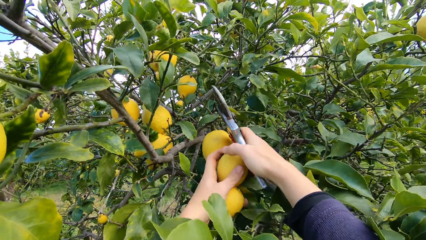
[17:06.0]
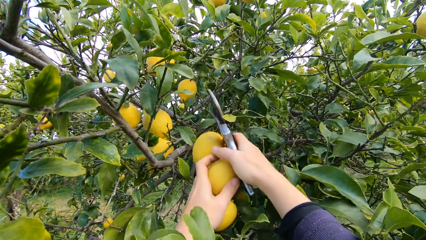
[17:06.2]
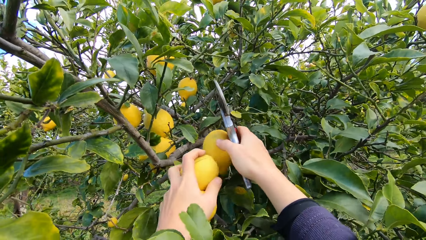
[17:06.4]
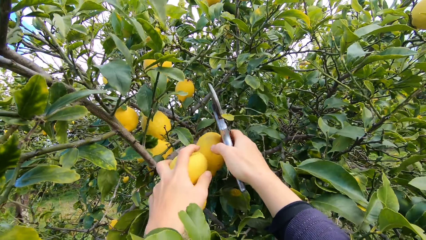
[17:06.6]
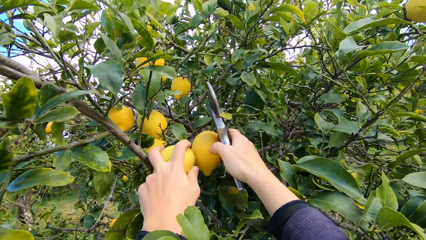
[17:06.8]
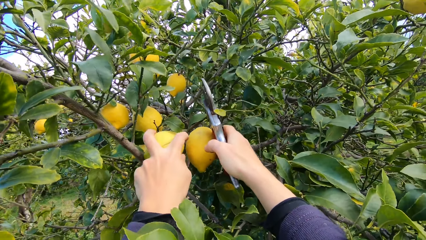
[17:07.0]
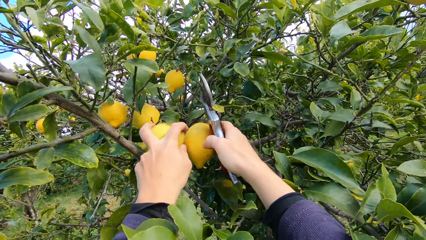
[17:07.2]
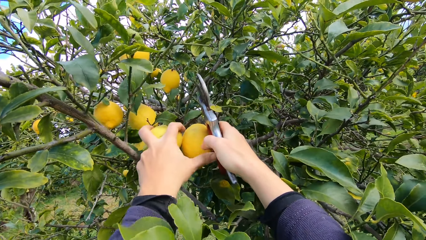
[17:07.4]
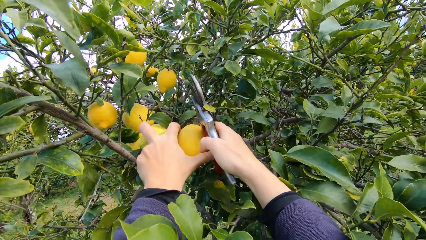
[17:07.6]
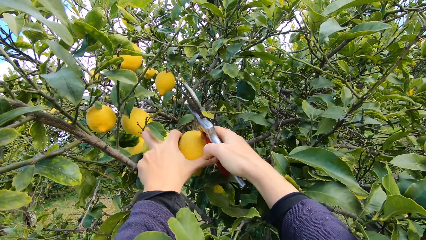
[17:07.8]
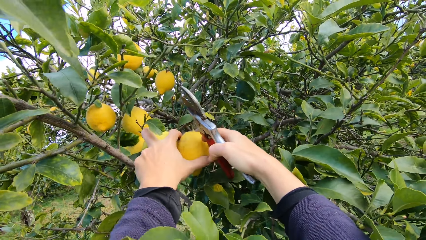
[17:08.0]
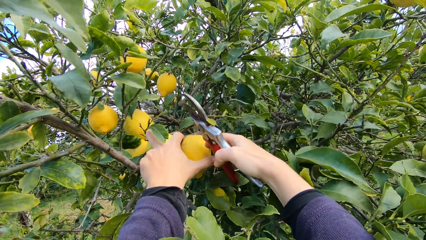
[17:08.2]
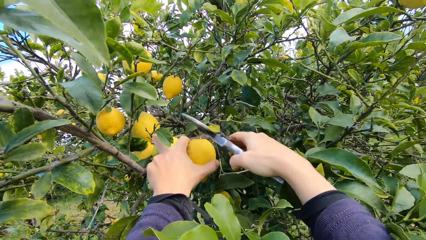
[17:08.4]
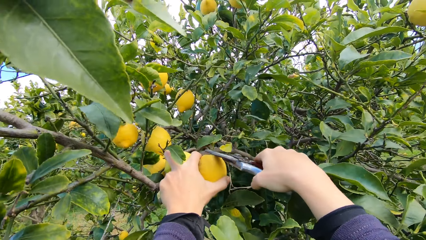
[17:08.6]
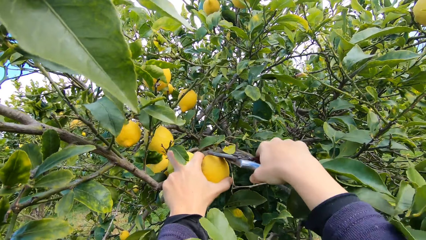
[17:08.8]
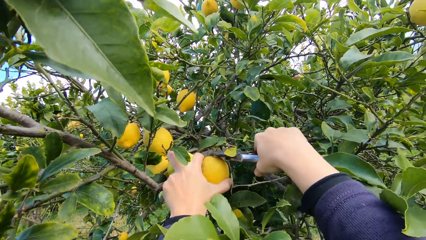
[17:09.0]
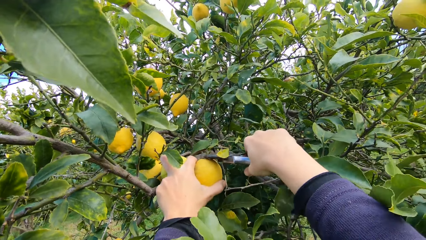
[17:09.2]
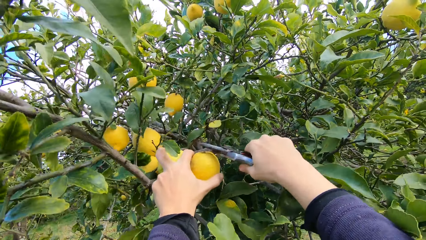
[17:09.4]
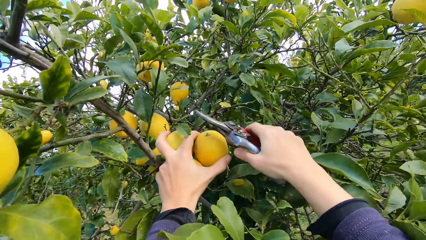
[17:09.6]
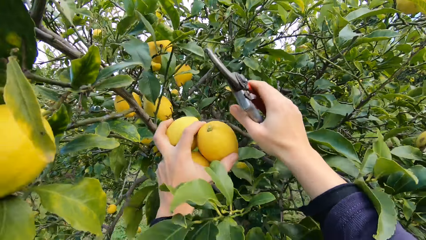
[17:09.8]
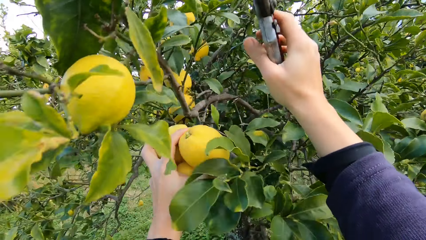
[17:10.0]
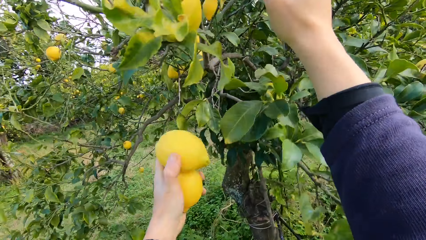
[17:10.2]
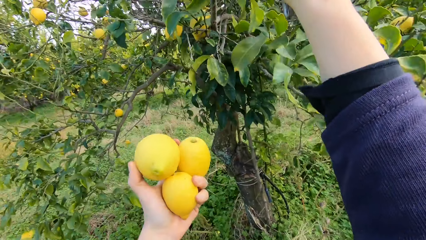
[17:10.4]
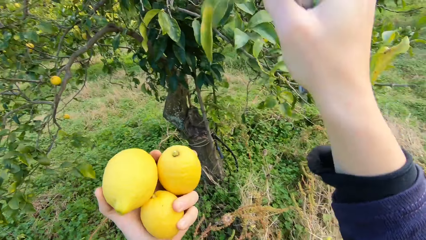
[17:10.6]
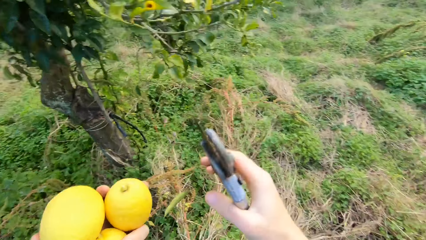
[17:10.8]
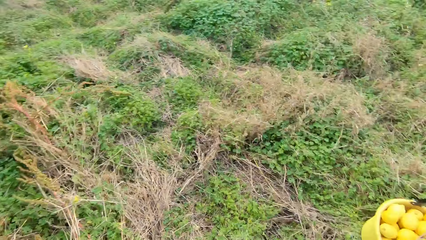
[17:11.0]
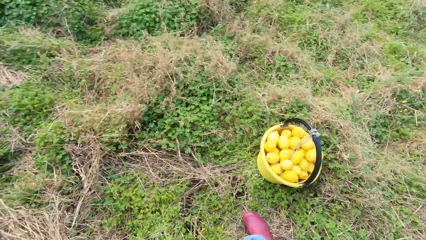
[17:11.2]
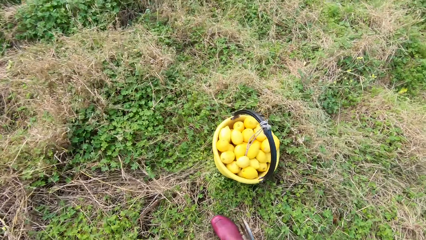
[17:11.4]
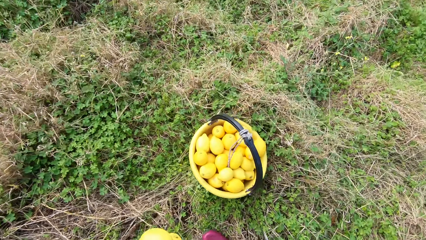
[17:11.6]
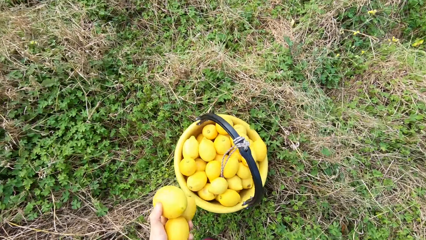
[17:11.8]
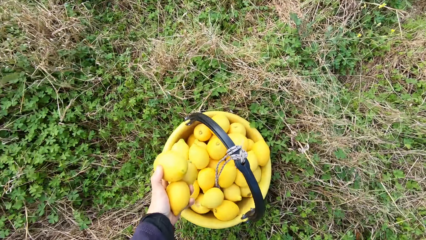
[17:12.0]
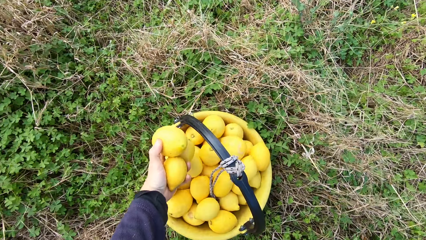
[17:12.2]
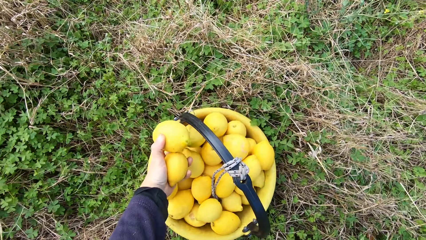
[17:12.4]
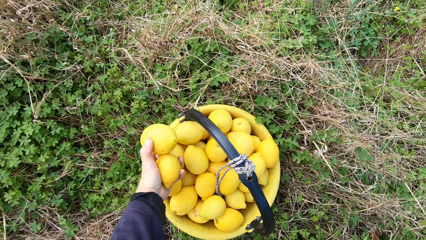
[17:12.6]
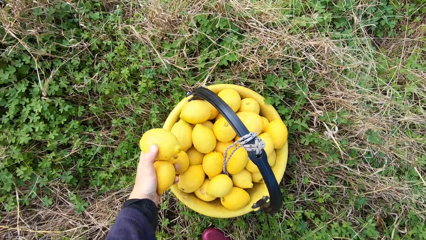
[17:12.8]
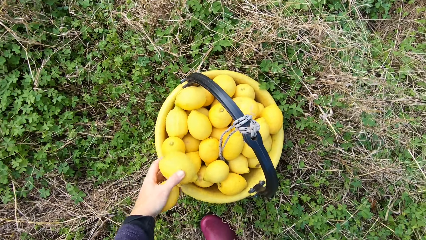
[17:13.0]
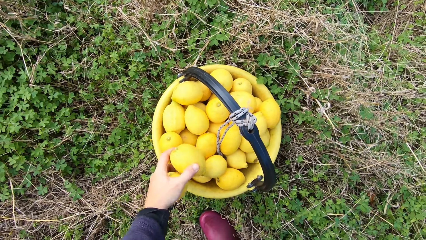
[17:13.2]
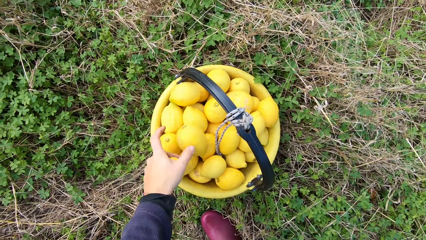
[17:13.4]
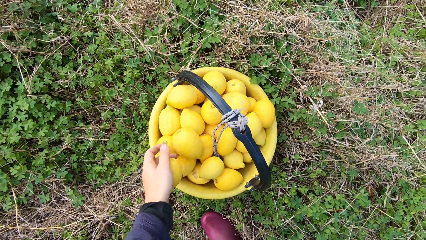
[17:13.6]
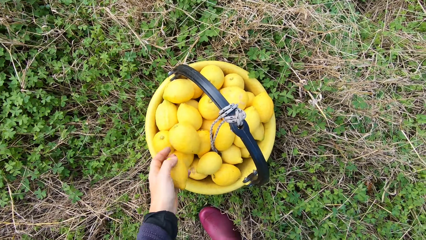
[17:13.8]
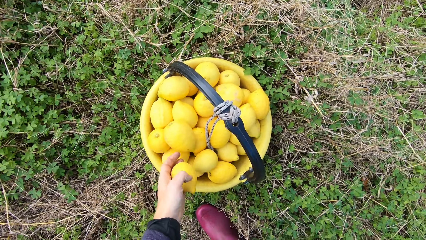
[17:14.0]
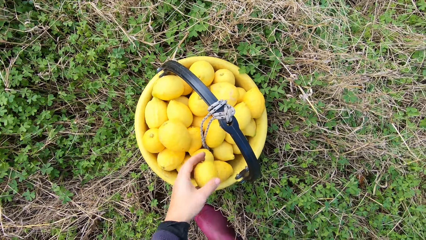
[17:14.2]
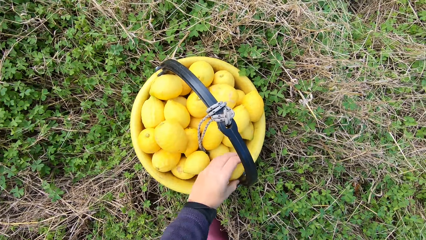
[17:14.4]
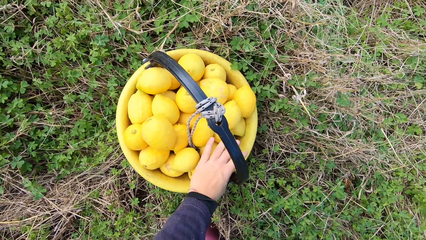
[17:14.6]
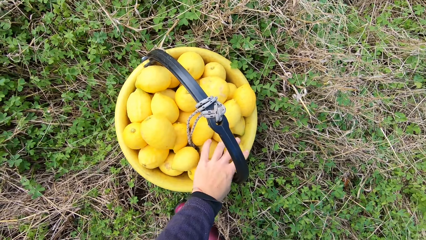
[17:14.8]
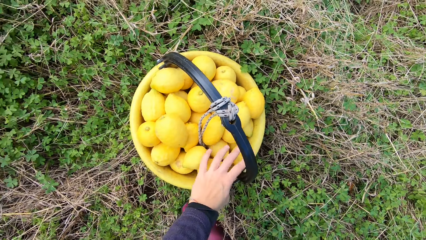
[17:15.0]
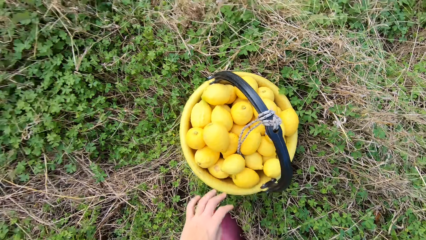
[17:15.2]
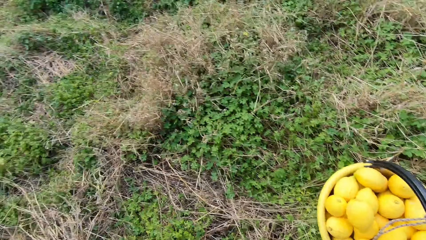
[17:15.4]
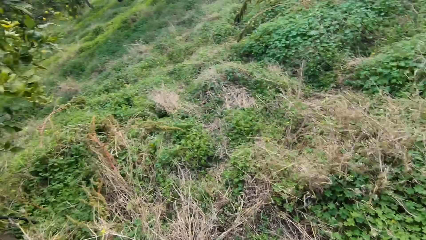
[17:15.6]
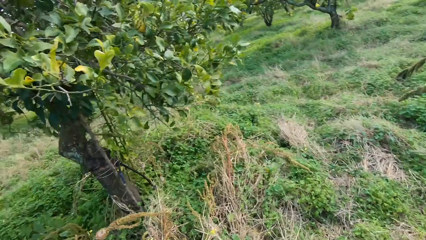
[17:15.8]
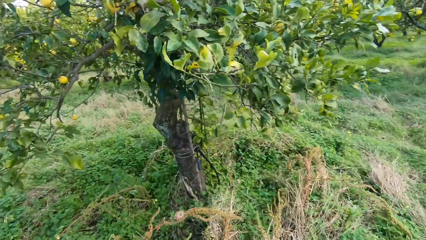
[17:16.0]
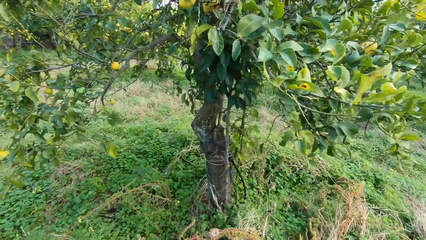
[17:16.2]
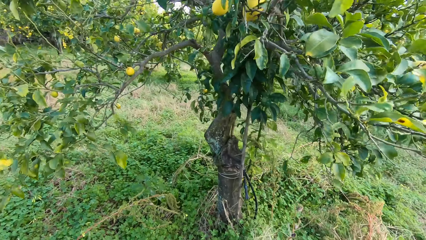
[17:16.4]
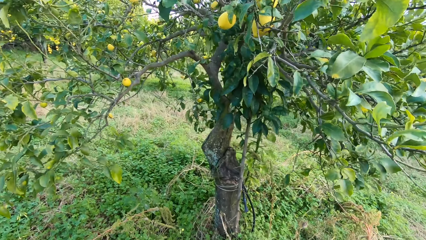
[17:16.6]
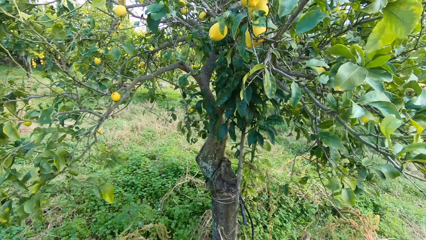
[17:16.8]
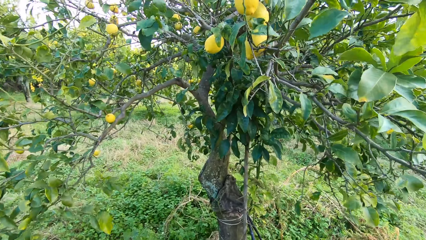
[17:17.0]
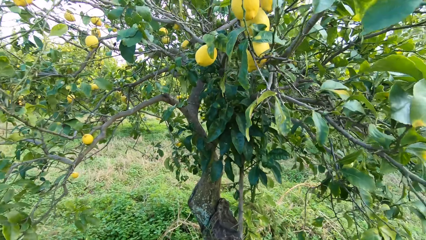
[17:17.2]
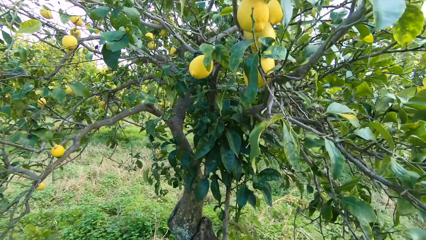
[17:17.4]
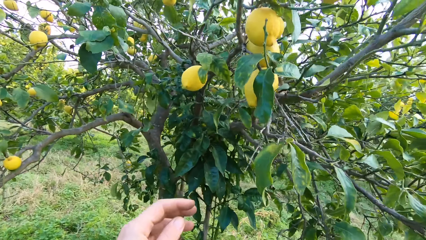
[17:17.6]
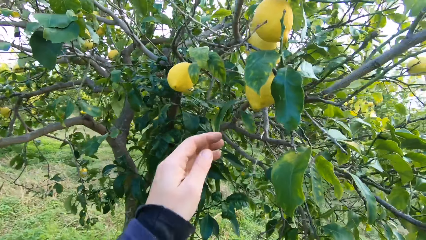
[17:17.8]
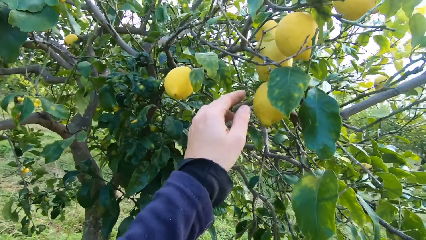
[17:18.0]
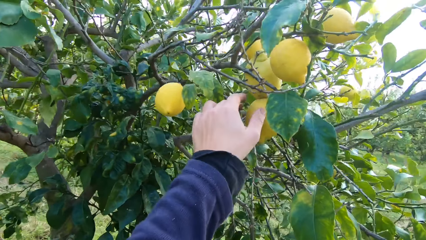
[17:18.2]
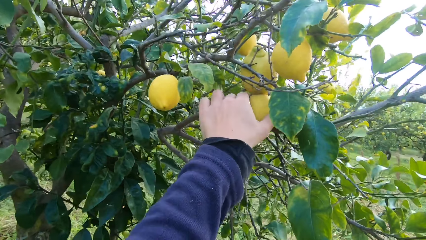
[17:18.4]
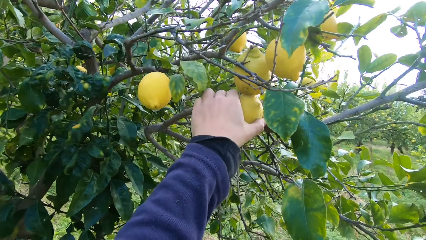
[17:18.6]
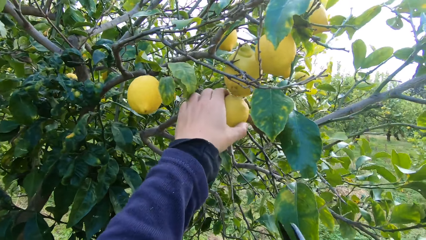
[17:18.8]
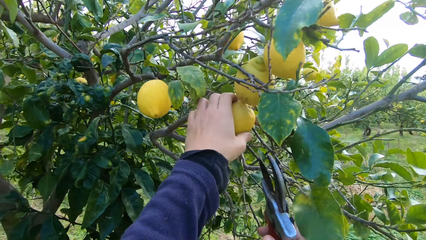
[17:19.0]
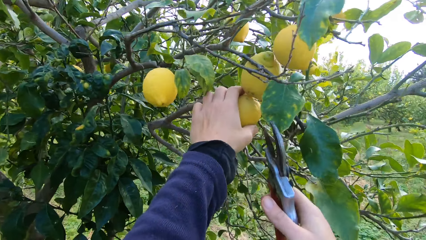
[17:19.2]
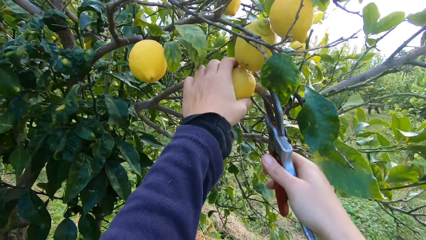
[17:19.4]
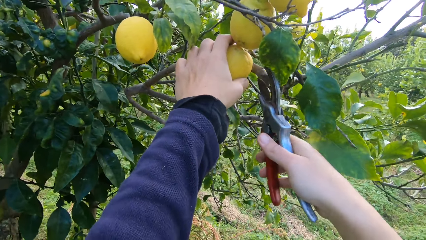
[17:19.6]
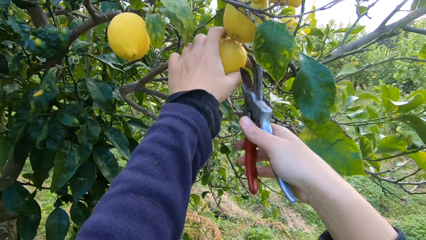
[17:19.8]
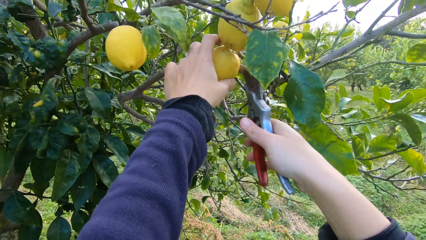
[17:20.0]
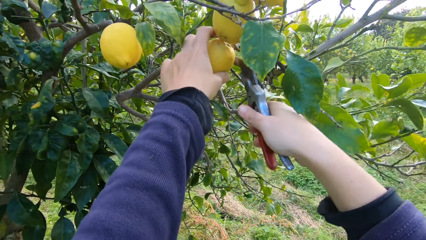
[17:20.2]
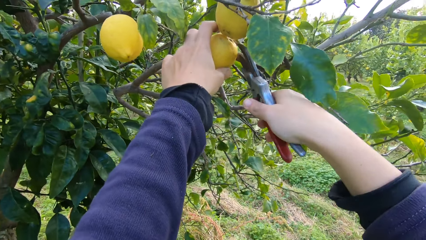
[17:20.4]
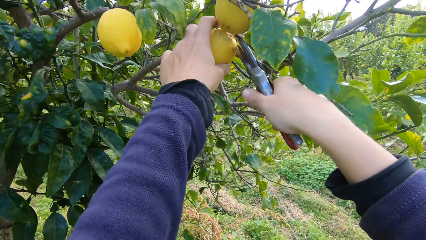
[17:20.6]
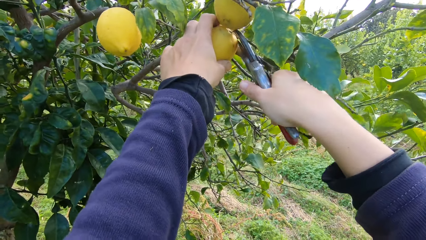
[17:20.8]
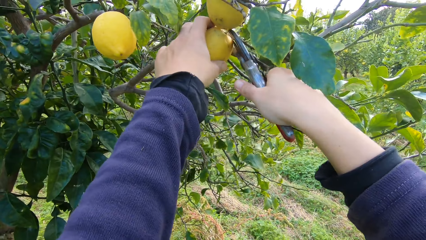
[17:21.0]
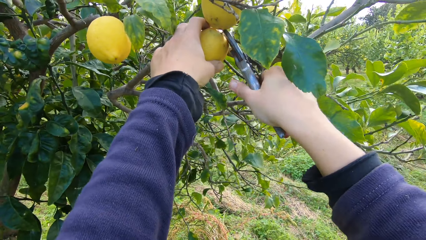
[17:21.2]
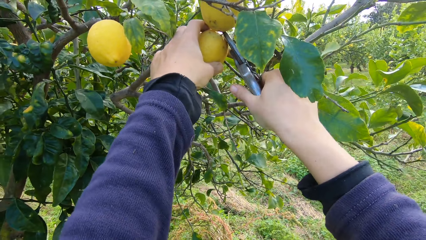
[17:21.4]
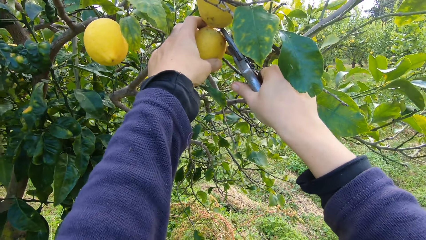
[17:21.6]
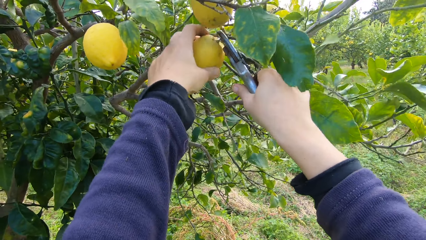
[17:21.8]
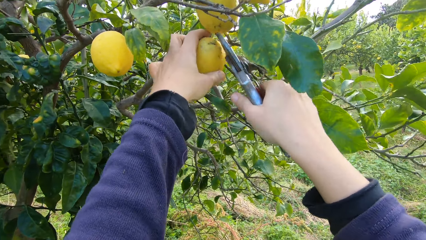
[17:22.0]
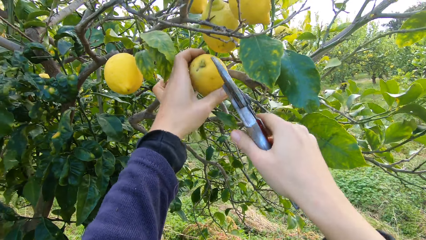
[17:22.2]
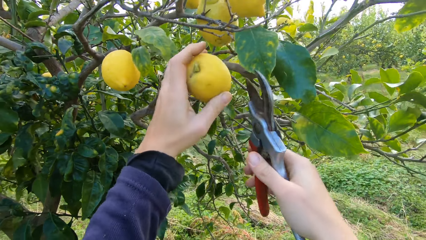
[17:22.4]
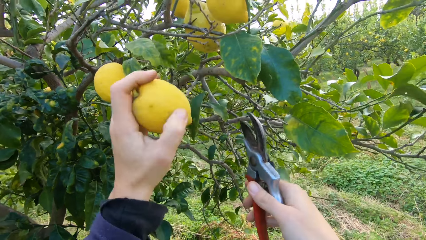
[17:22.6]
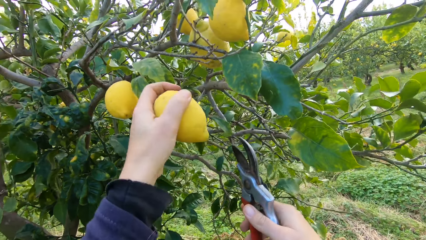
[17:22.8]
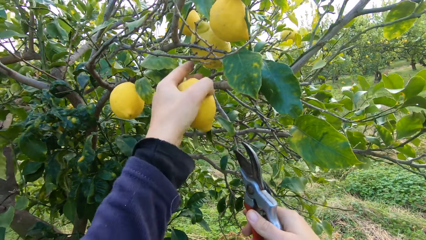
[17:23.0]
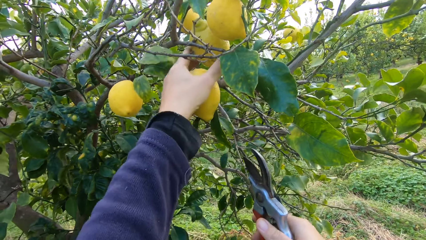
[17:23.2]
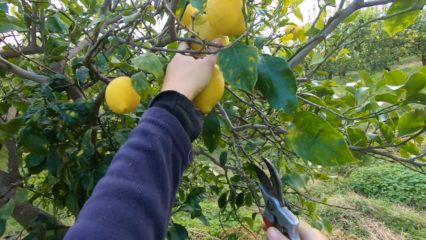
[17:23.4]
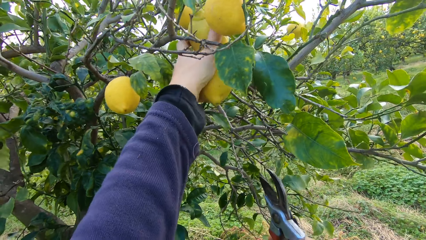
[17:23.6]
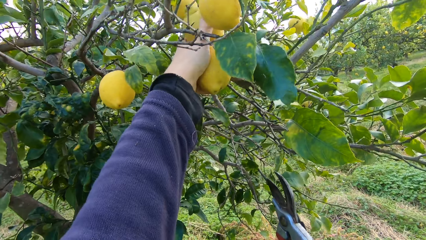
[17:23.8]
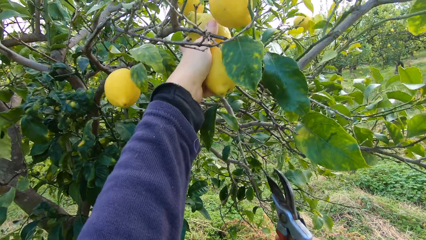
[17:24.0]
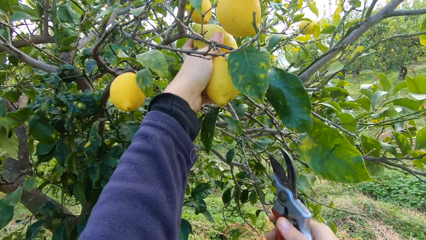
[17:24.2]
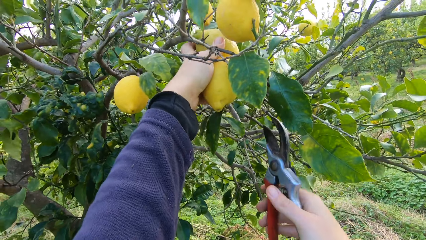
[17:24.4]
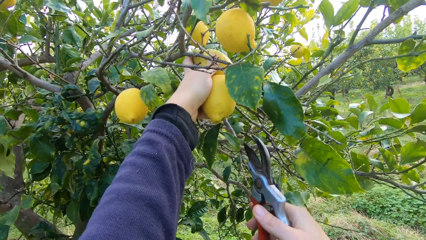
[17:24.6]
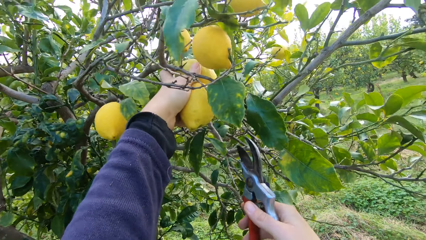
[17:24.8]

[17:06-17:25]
The camera wearer harvests the lemon with the secateurs. They put the lemon in the bucket repeatedly. They walk around. They harvest the lemon with the secateurs.
